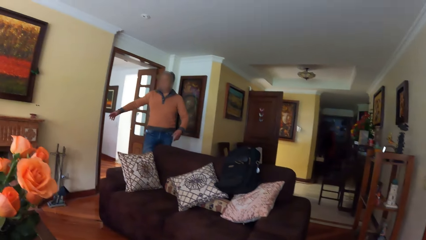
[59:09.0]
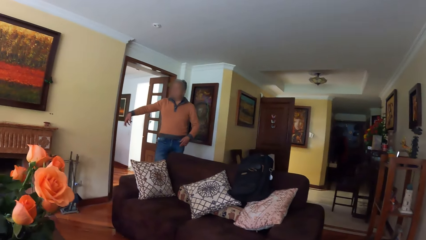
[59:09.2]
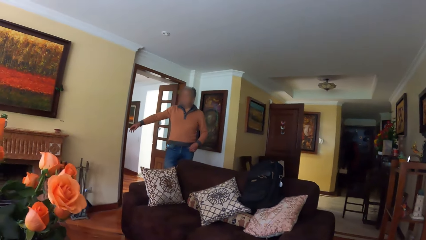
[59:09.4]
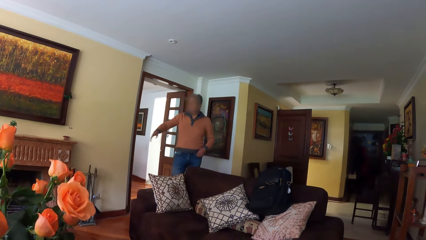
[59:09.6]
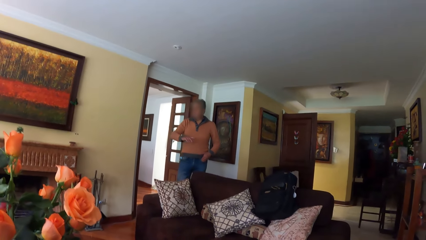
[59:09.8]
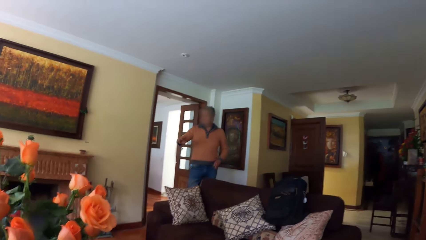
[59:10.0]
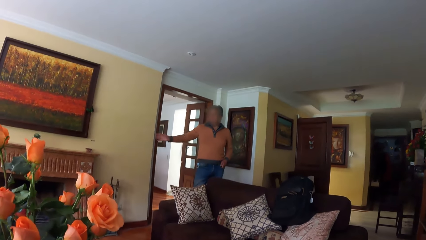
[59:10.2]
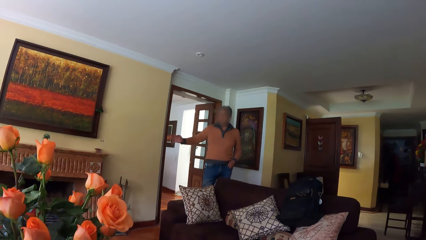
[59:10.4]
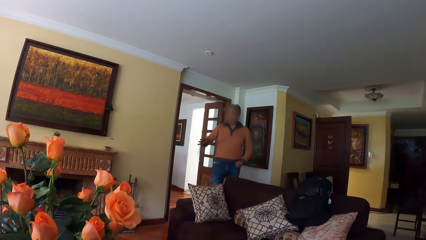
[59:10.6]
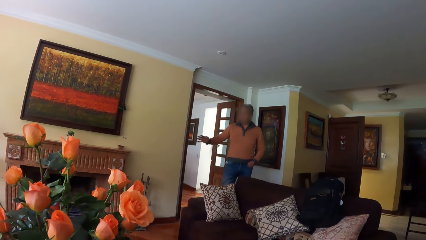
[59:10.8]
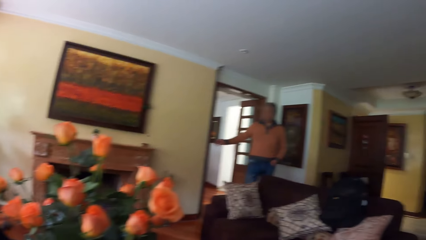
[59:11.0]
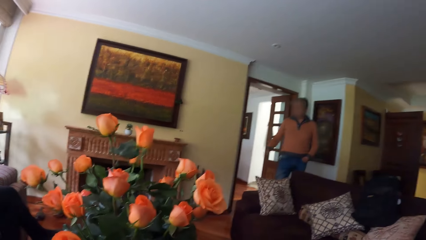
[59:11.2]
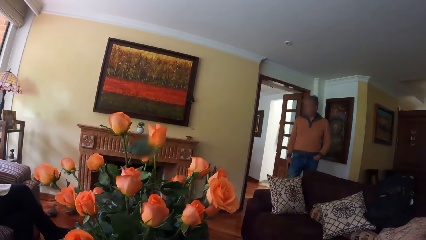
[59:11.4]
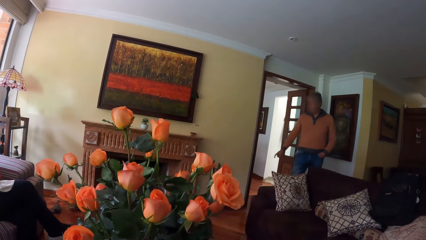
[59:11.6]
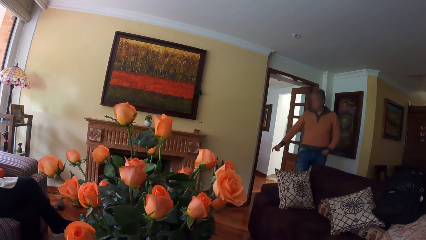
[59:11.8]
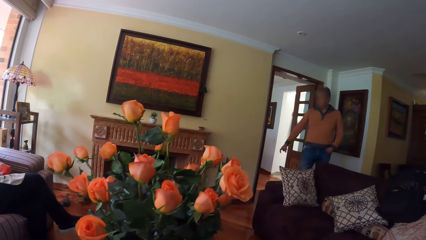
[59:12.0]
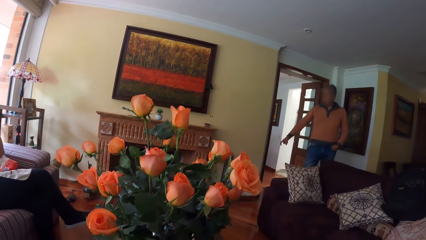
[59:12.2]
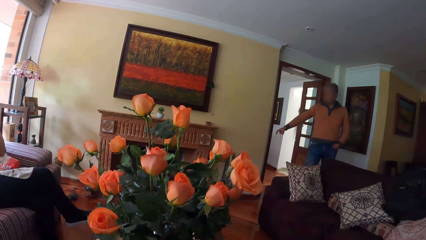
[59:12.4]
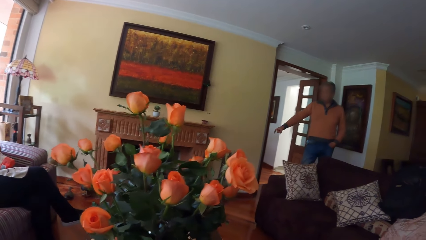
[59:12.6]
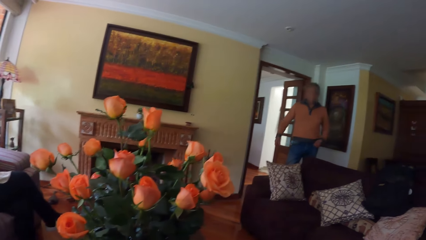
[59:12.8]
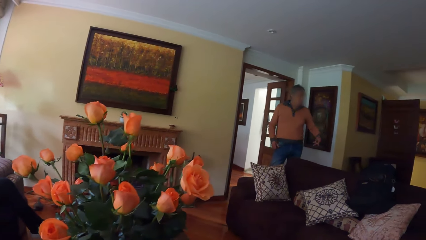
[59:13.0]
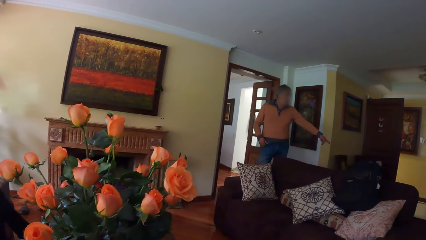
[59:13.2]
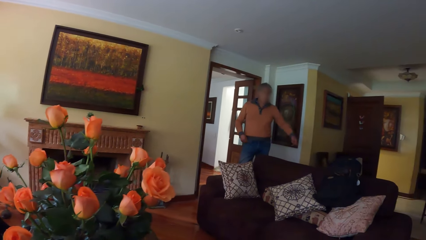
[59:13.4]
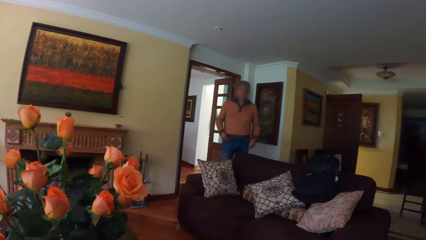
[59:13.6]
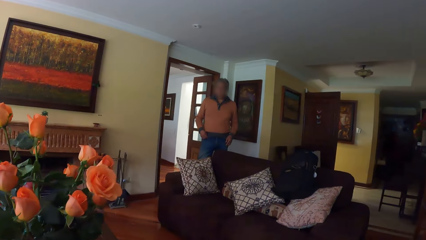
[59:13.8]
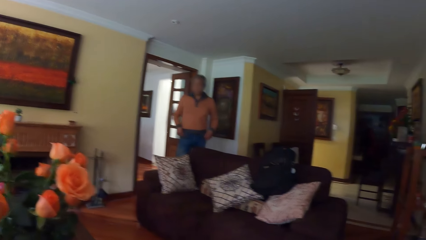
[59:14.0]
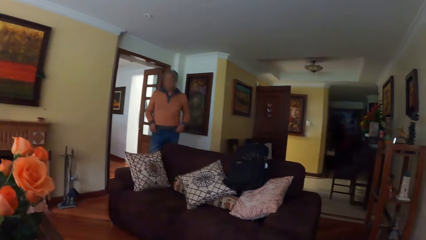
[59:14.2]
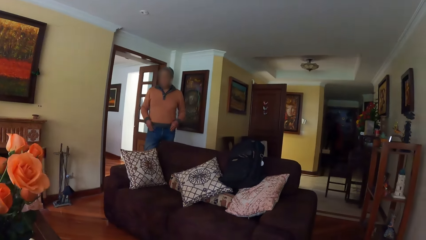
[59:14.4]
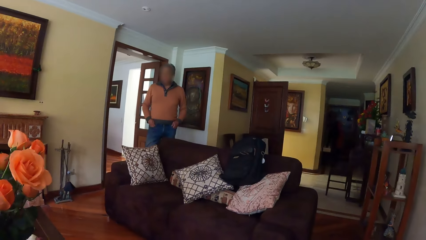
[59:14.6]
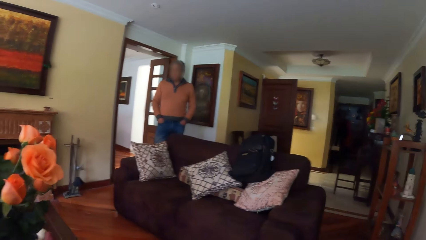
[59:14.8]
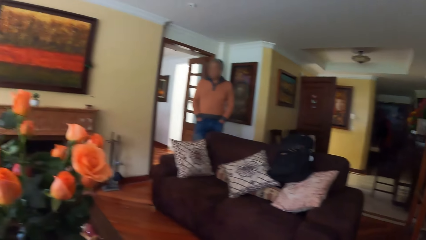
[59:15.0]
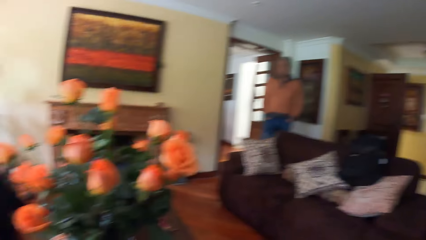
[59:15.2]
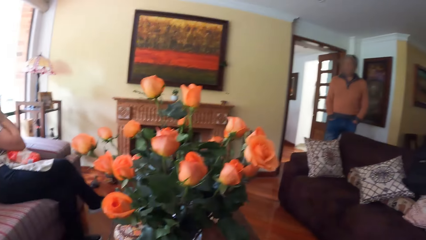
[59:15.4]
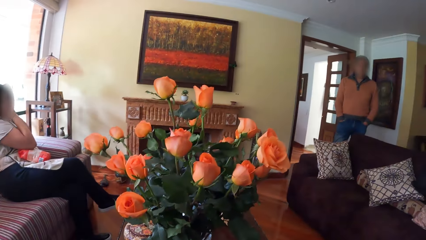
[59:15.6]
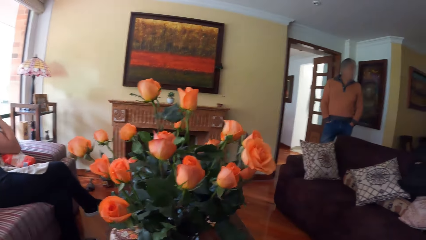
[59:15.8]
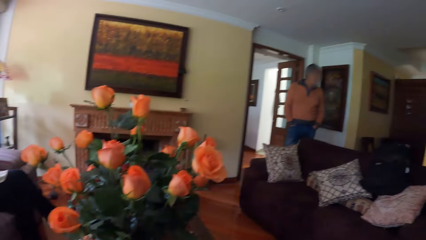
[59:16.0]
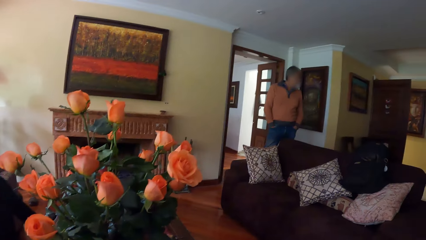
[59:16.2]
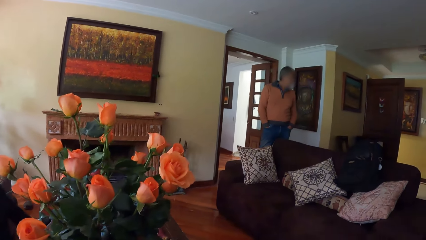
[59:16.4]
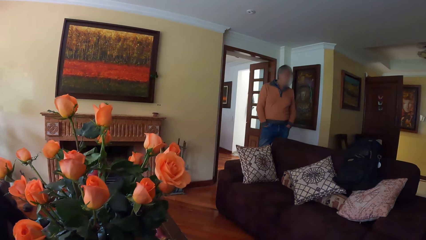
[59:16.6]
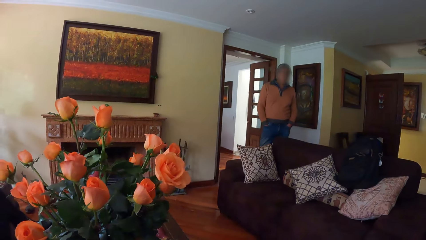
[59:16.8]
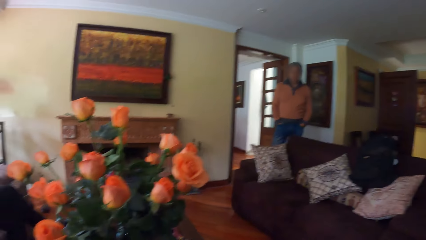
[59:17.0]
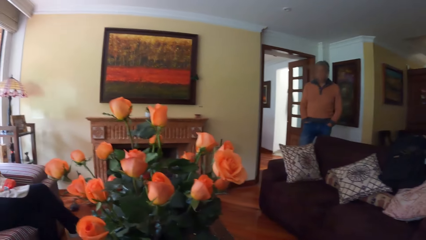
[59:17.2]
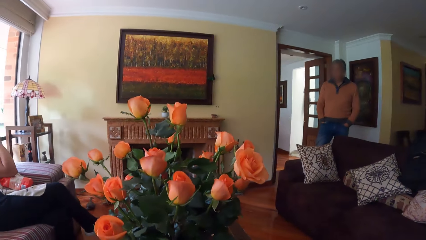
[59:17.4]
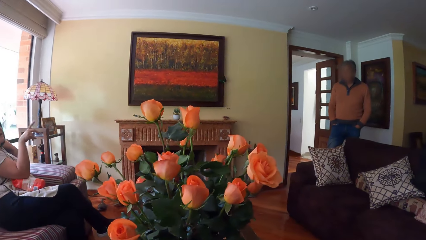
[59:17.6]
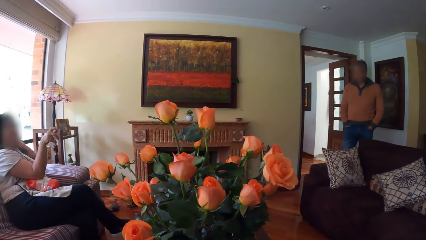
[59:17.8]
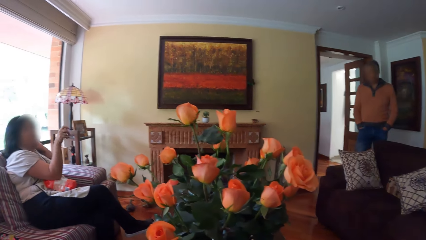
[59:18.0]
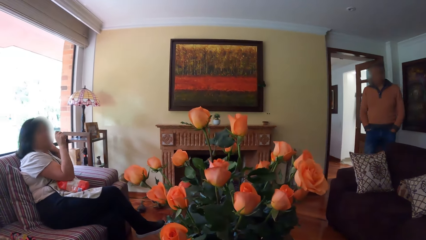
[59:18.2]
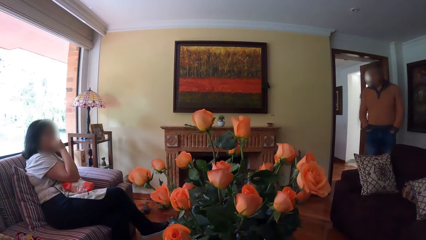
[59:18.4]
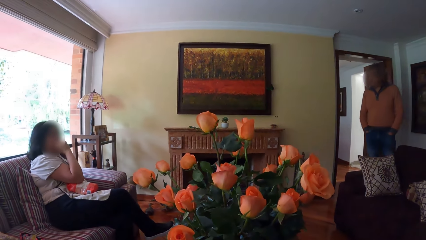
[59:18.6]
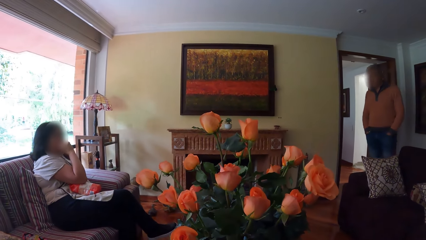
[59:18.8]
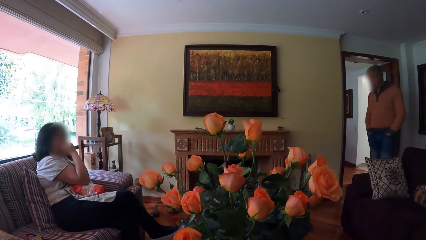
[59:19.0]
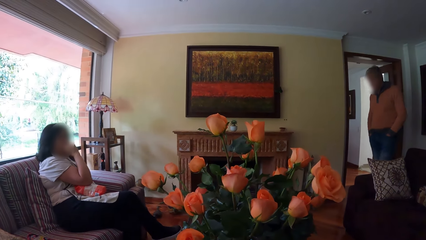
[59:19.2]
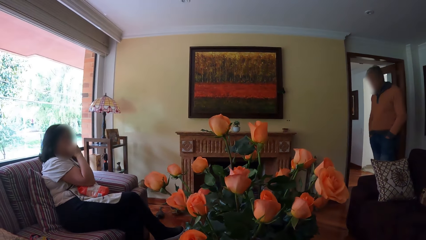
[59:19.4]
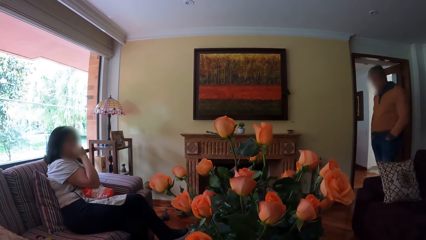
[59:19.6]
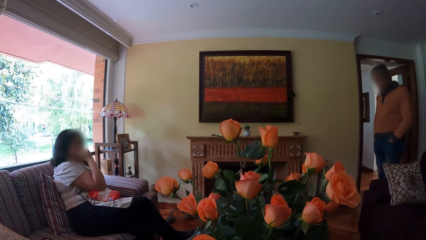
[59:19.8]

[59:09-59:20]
A man puts his left hand in the pocket of the jeans. He removes his left hand from the pocket of the jeans and points at a table with his left hand. He places both hands in the pockets of the jeans.

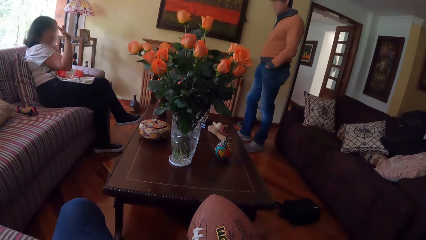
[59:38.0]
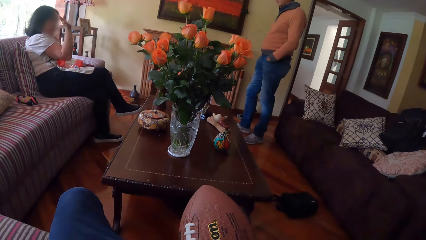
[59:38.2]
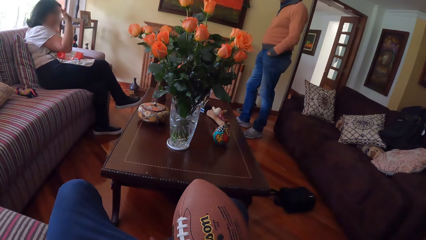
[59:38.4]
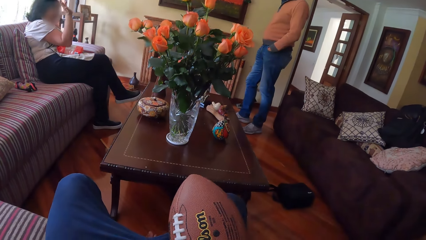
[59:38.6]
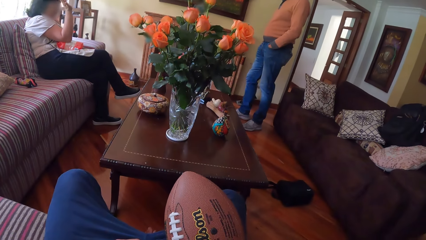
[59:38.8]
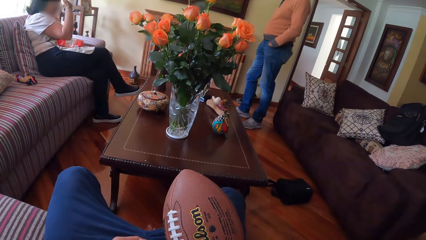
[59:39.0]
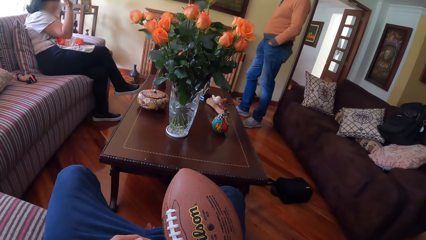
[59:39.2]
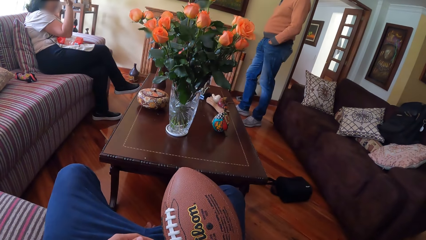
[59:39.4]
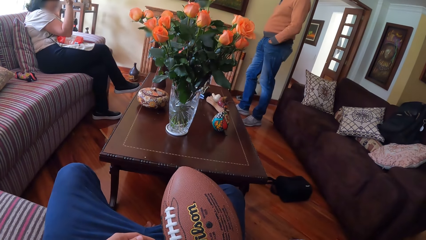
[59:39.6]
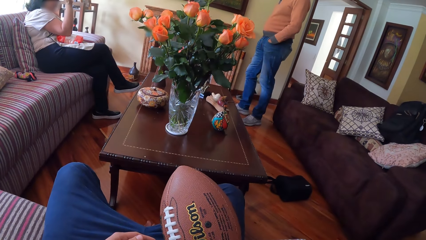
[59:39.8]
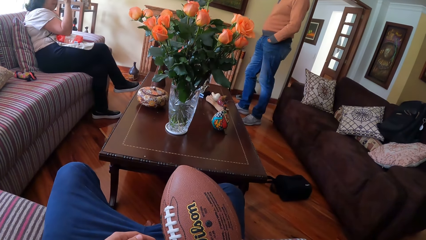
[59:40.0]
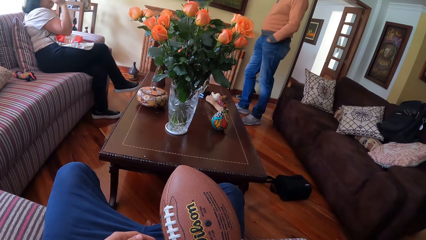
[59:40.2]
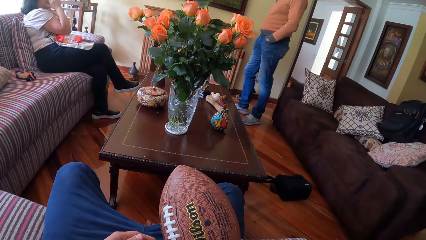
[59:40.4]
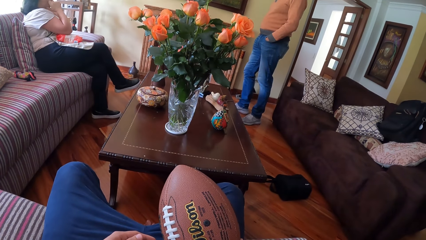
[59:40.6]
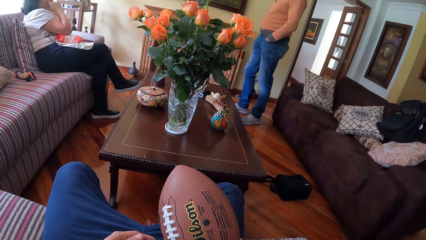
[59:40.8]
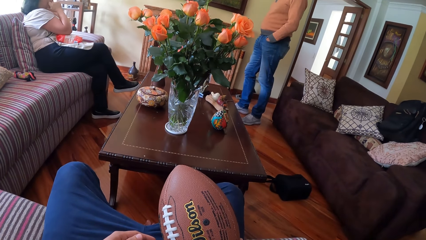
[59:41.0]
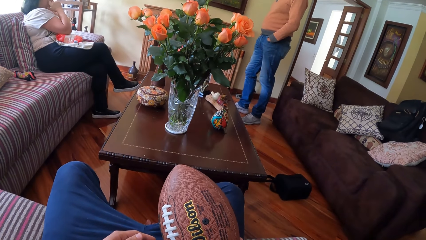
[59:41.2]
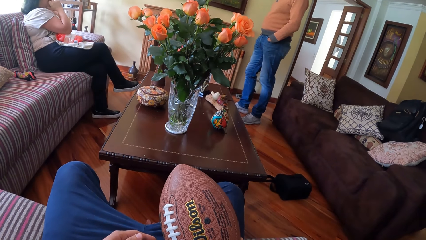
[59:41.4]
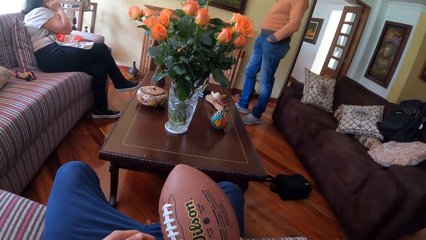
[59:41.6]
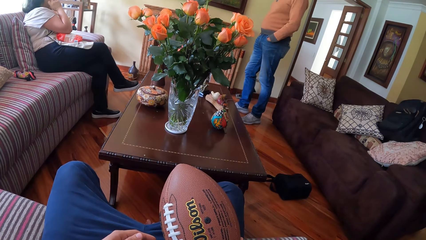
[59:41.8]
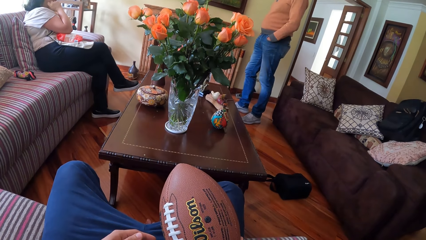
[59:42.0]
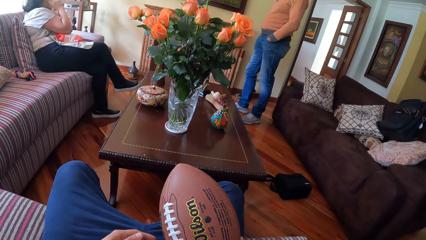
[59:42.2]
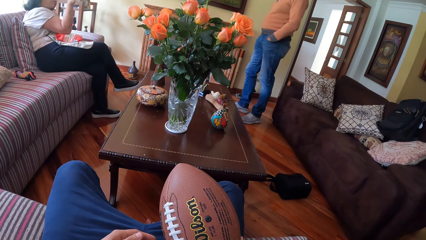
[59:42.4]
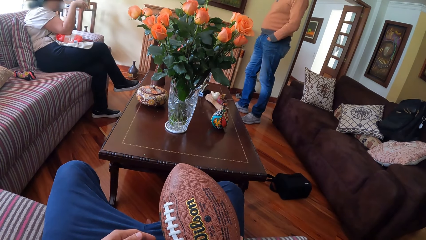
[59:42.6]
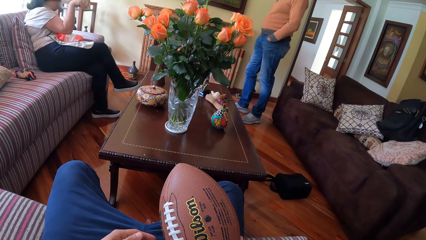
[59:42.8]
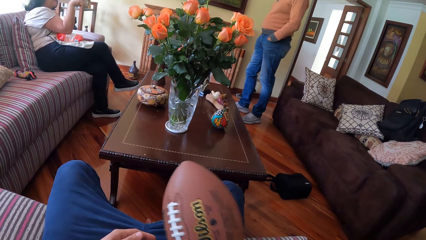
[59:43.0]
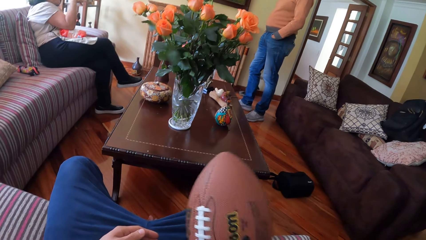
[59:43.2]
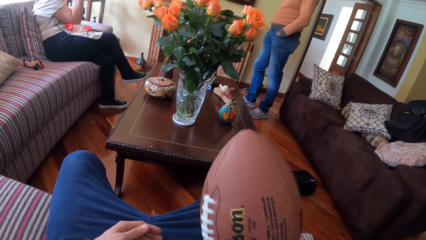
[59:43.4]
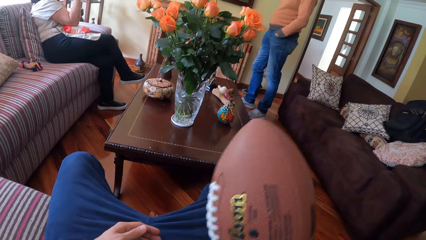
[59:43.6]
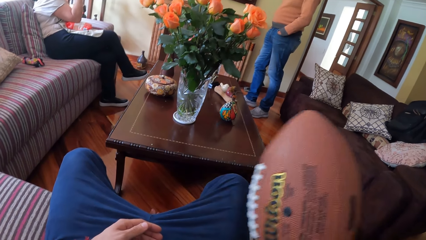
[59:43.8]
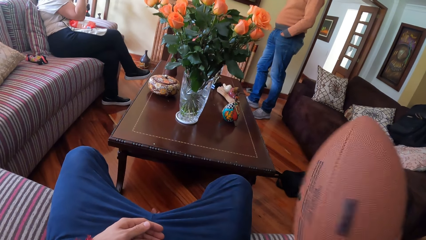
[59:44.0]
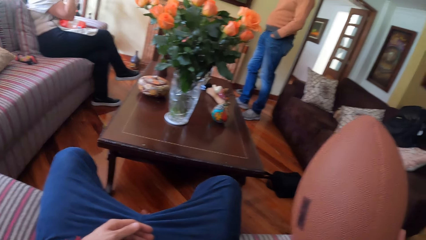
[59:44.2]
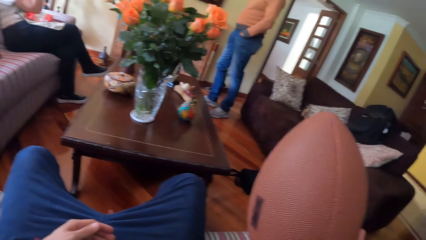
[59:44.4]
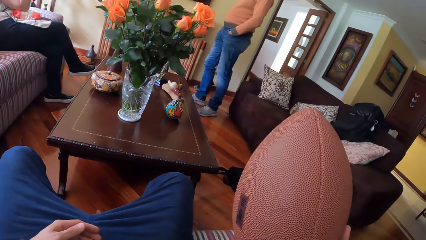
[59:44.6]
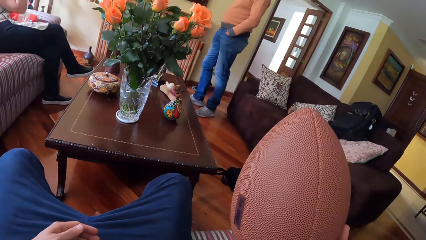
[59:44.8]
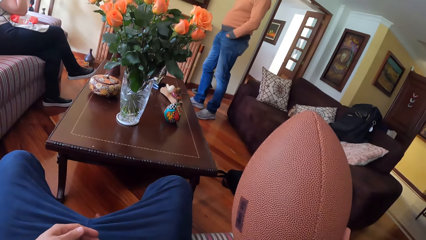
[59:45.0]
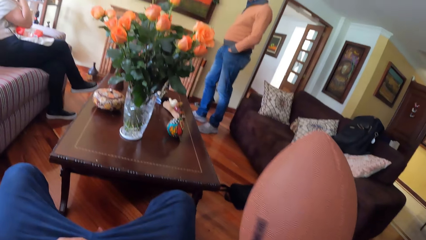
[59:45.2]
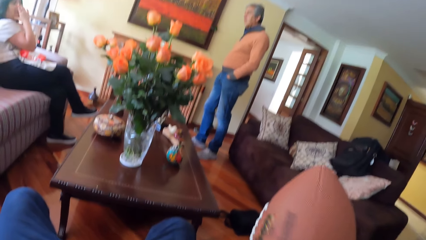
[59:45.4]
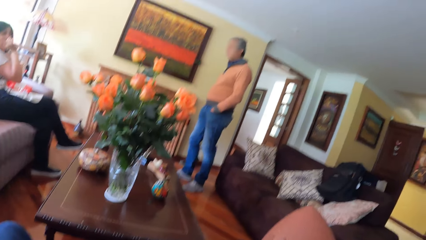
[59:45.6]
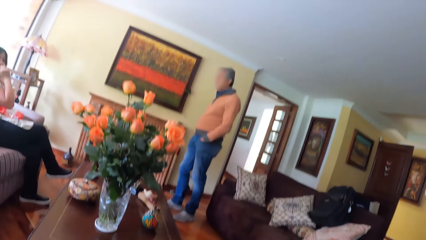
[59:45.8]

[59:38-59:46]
The camera wearer holds a pigskin with his right hand. He lifts the pigskin with his right hand.
